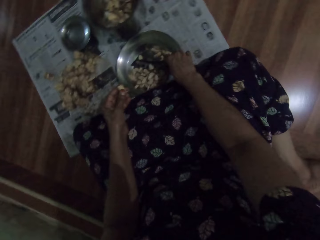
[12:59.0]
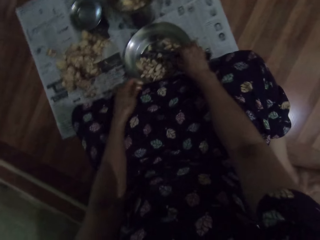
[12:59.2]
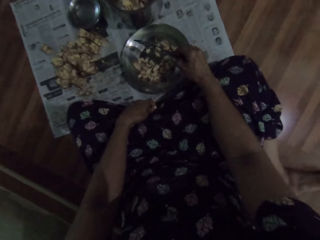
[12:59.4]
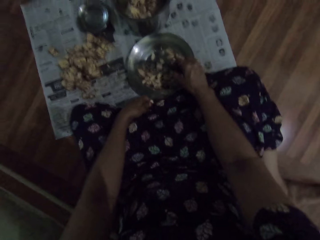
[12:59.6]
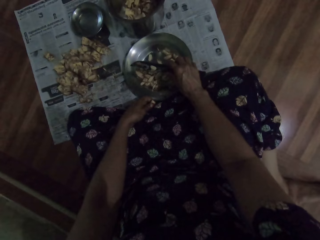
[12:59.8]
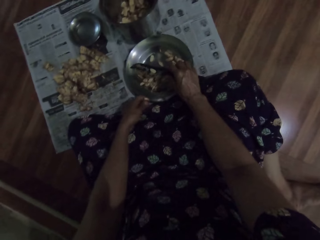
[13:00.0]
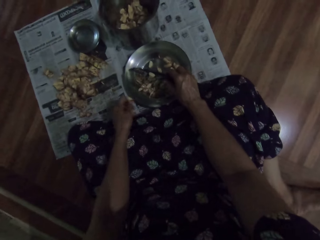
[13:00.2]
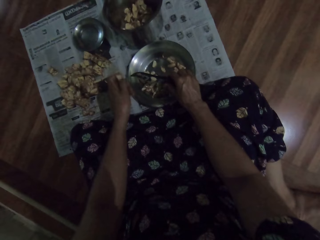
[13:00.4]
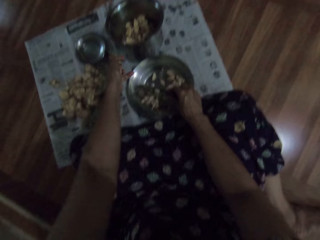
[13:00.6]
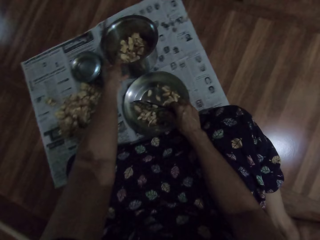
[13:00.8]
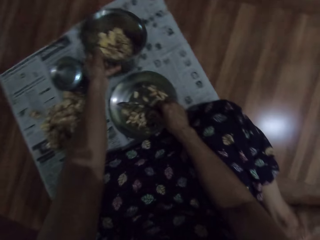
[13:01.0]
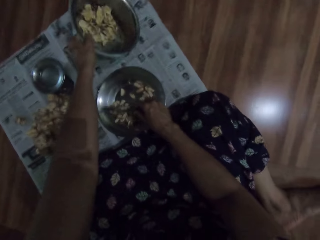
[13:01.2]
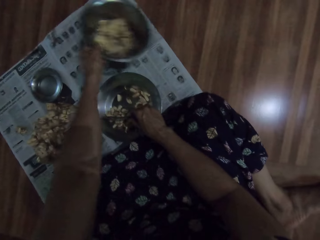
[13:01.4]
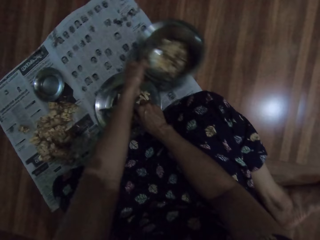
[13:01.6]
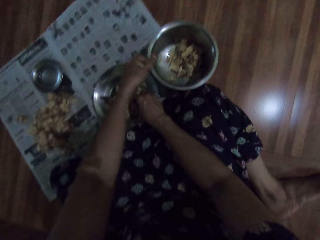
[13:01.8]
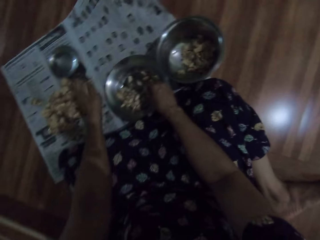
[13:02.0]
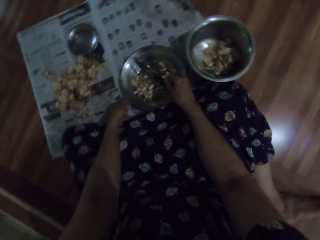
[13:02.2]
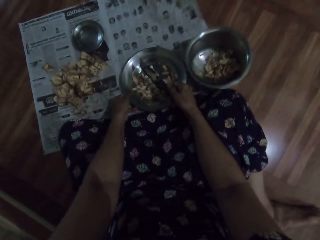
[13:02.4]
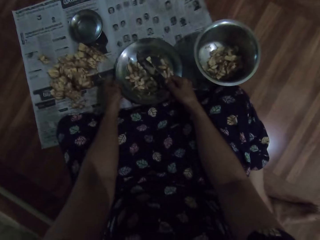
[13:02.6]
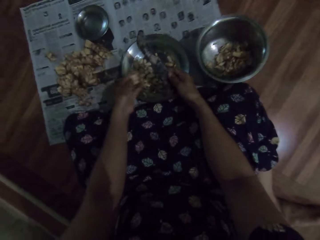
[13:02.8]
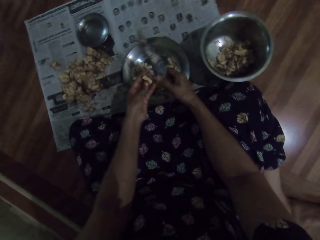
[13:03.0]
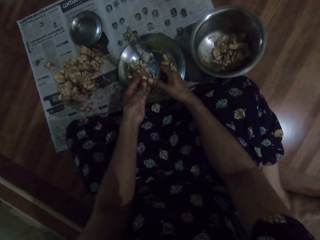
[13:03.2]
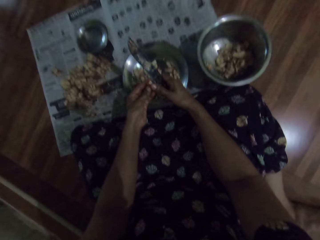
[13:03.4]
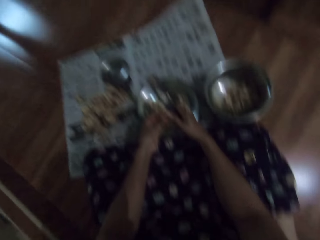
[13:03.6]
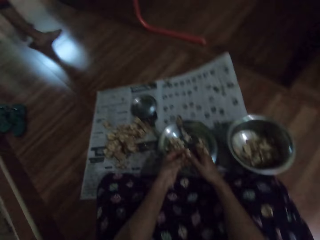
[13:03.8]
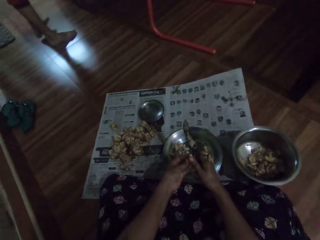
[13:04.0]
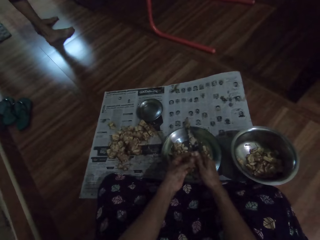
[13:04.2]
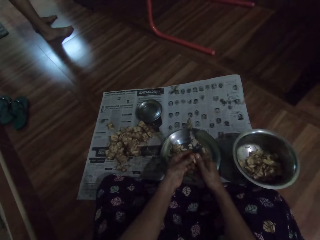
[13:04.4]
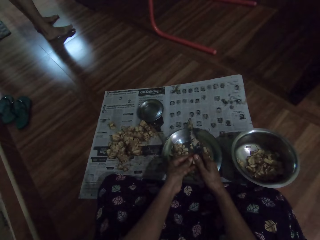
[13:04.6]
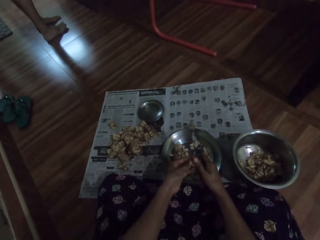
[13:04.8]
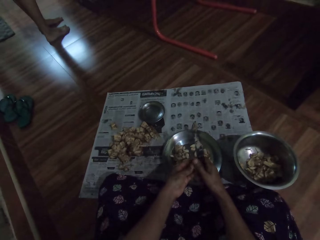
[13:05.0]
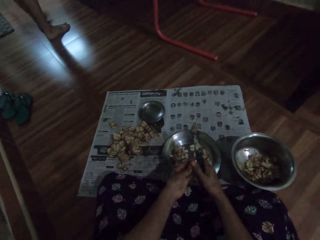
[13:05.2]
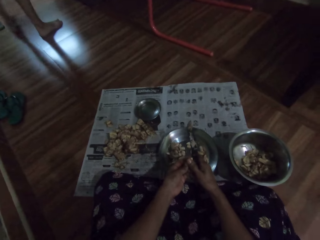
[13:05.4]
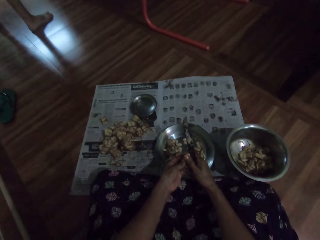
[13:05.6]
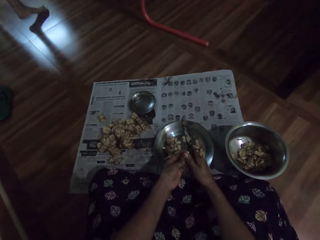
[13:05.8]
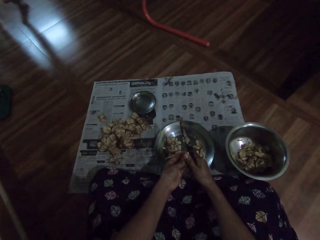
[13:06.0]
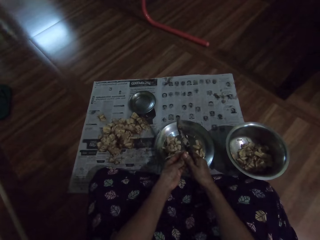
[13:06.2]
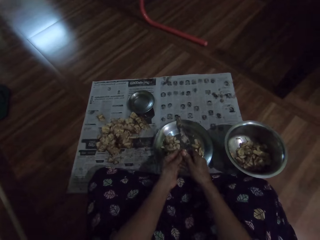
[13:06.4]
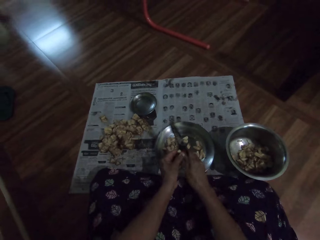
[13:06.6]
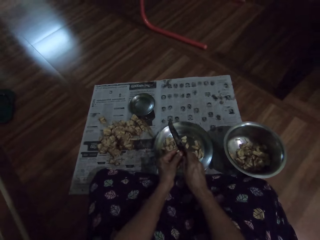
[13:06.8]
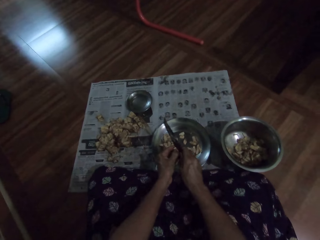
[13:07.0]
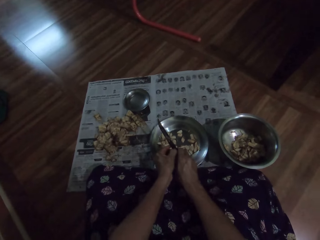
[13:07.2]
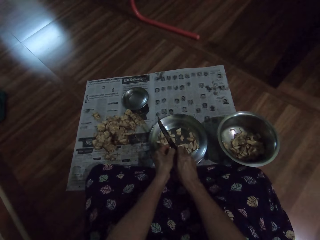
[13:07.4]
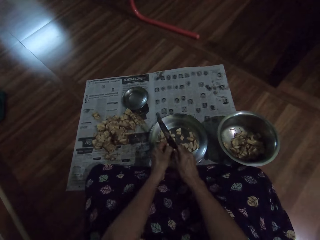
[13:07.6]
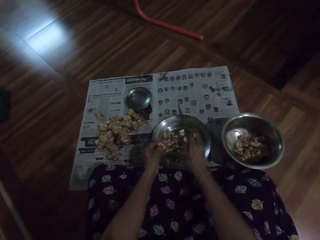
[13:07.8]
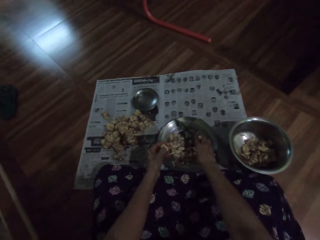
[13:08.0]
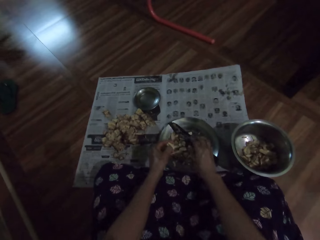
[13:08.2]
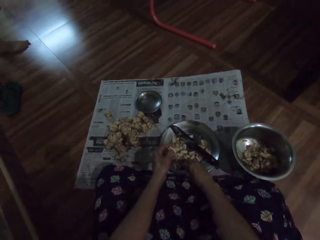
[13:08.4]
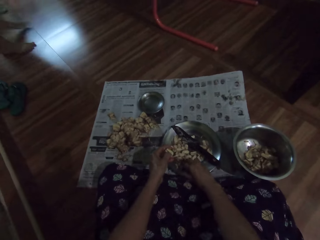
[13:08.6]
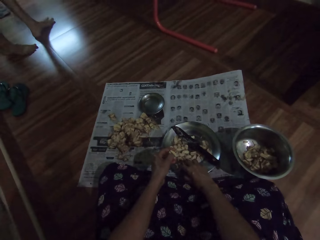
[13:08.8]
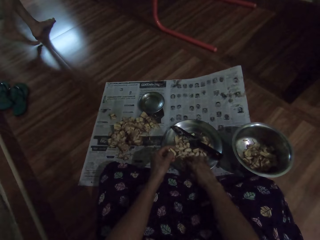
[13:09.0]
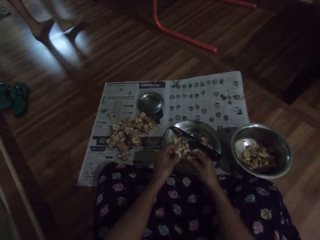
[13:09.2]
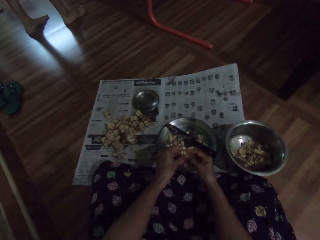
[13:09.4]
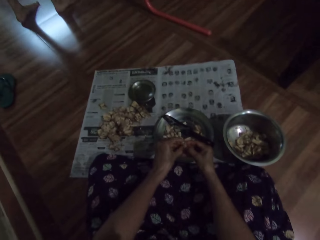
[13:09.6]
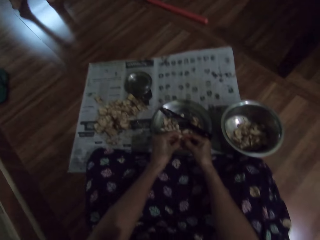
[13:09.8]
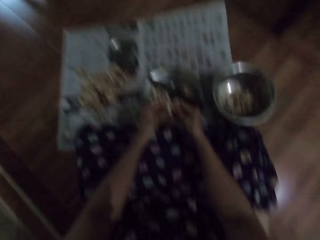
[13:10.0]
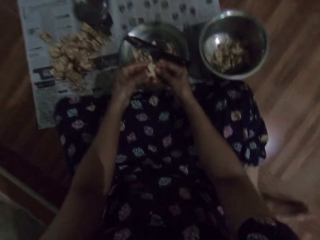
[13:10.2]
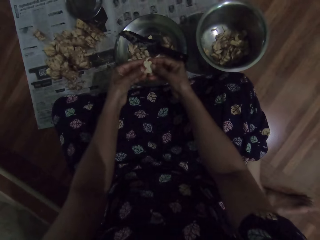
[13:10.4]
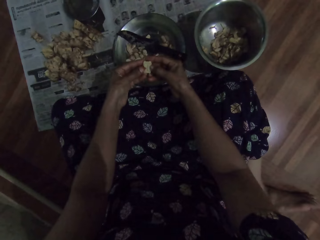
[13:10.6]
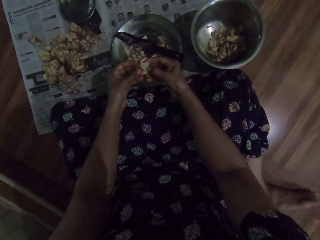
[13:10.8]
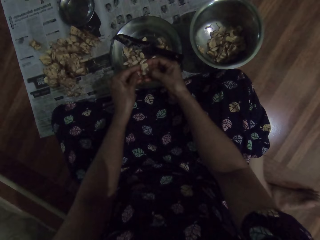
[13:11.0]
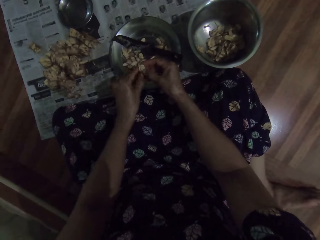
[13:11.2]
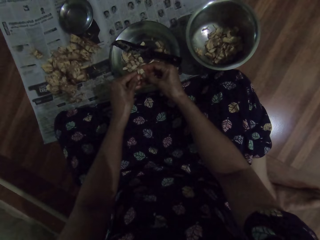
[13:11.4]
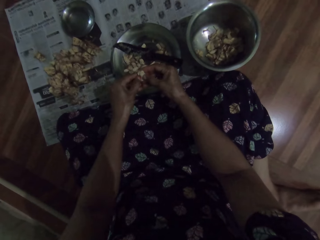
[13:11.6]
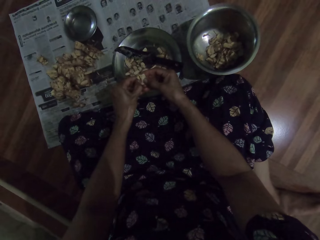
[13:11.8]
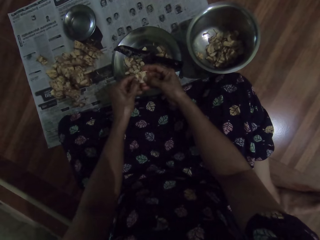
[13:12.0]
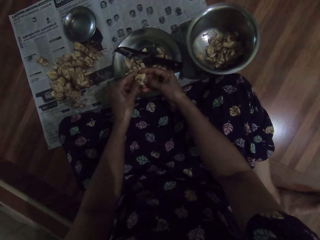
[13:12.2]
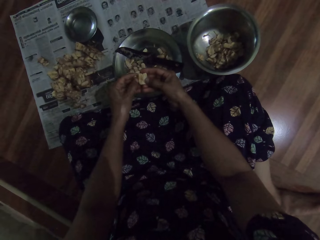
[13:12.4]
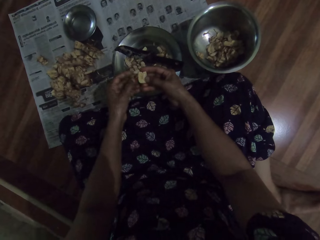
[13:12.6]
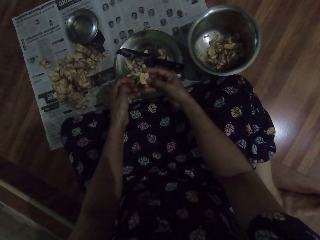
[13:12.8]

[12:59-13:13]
The camera wearer peels the garlic. She picks the knife from the plate on the floor with her right hand. She touches her cloth with her left hand. She adjusts the plate on the floor with her left hand. She moves the plate on the floor with her left hand. She picks the pot and moves the pot. She adjusts the plate on the floor with her left hand. She cuts the irvingia seed or garlic in her left hand with the knife in her right hand. She looks around. She places the knife in the plate on the floor with her right hand. She adjusts the plate on the floor with her right hand. She peels the irvingia seed into the plate on the floor with her hands. She looks around and peels the garlic.

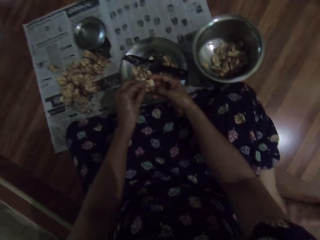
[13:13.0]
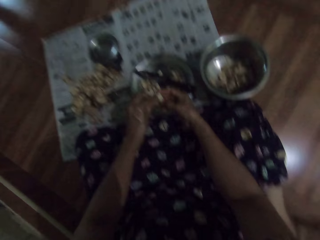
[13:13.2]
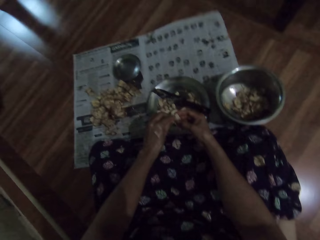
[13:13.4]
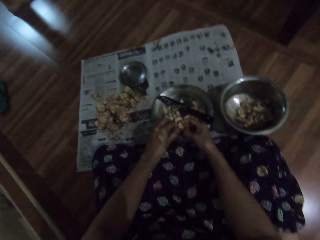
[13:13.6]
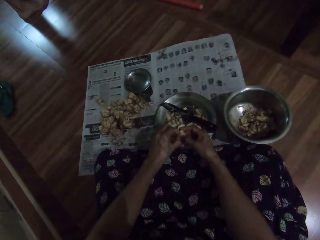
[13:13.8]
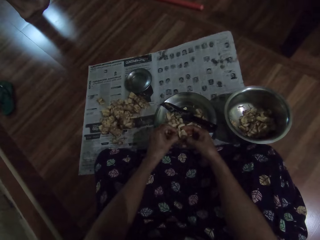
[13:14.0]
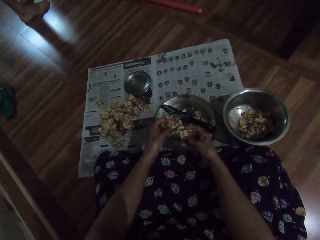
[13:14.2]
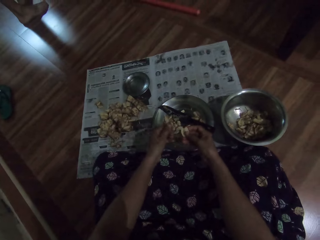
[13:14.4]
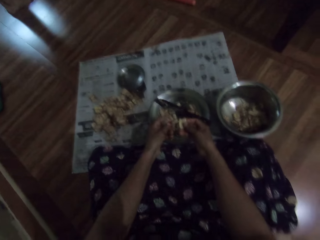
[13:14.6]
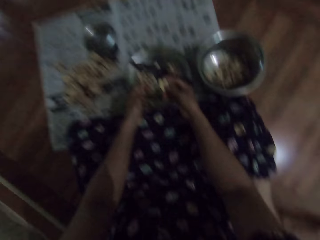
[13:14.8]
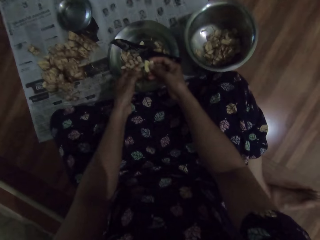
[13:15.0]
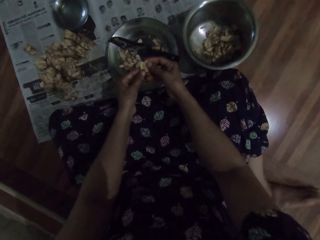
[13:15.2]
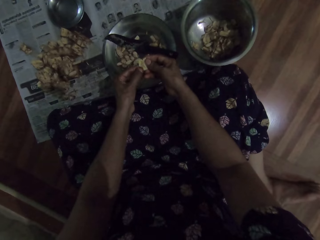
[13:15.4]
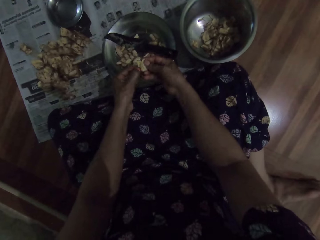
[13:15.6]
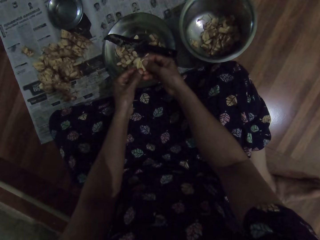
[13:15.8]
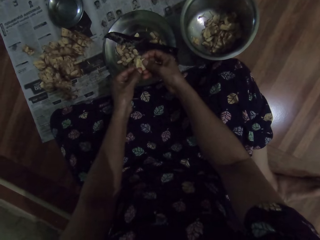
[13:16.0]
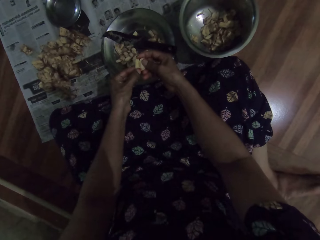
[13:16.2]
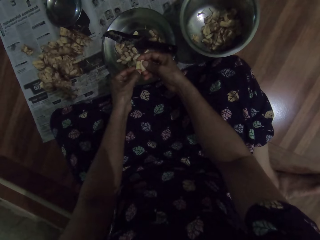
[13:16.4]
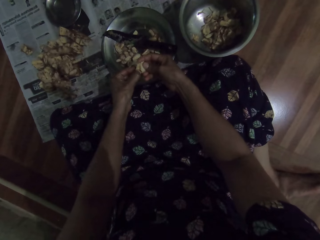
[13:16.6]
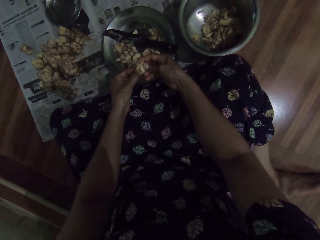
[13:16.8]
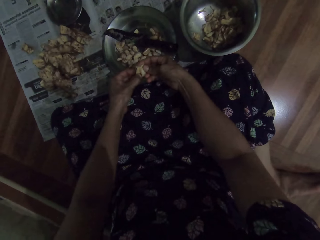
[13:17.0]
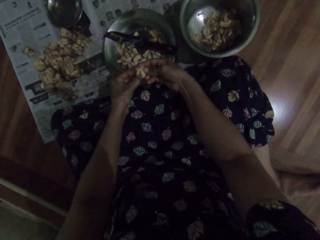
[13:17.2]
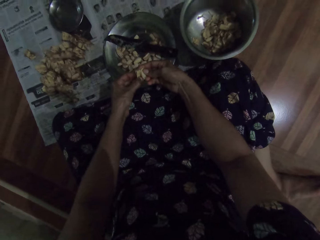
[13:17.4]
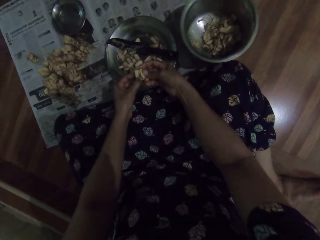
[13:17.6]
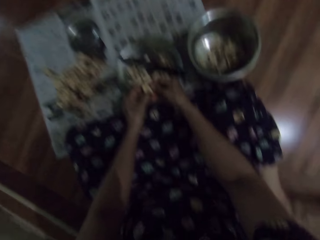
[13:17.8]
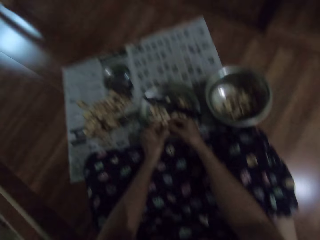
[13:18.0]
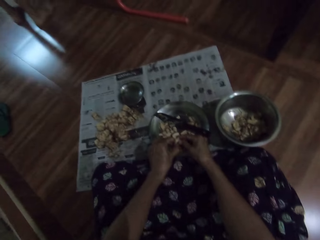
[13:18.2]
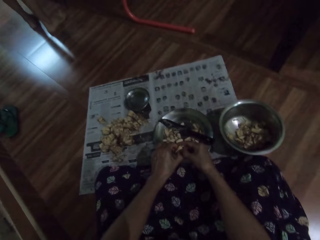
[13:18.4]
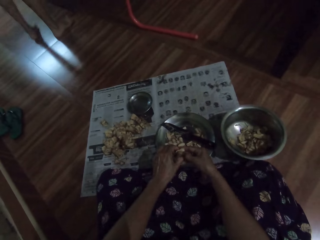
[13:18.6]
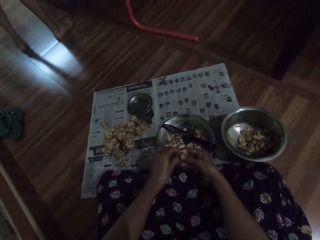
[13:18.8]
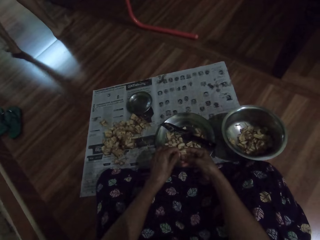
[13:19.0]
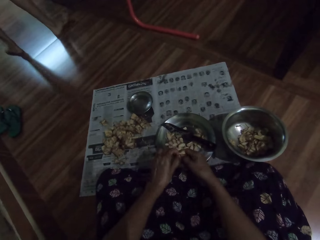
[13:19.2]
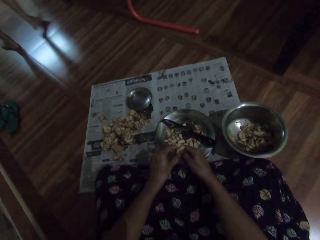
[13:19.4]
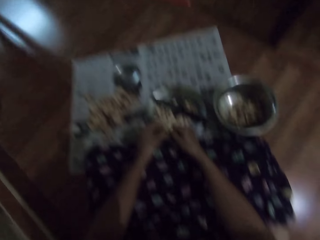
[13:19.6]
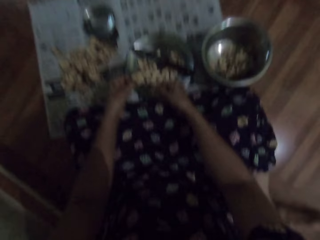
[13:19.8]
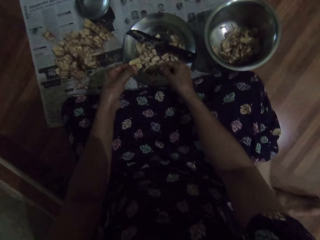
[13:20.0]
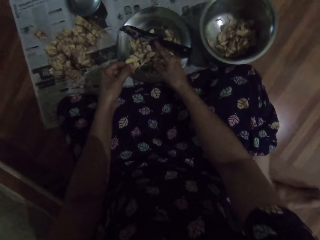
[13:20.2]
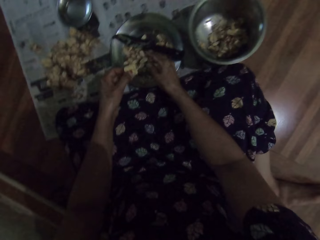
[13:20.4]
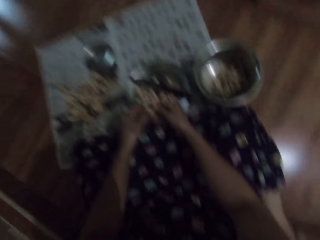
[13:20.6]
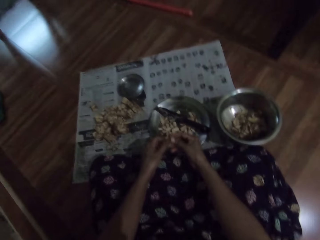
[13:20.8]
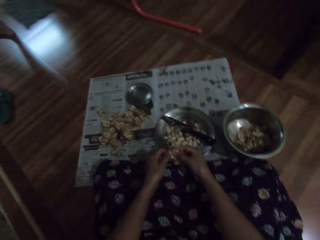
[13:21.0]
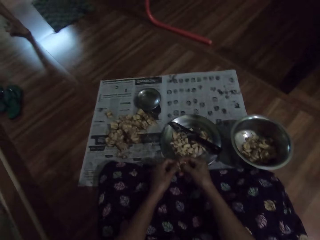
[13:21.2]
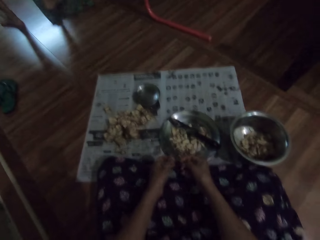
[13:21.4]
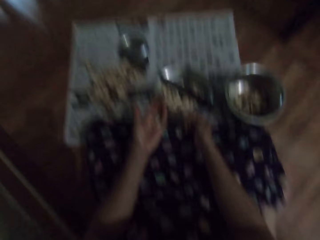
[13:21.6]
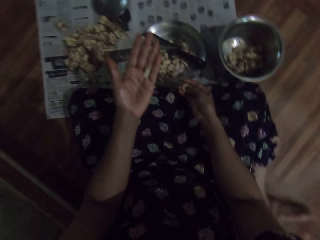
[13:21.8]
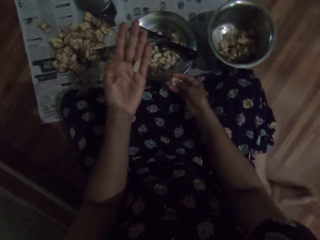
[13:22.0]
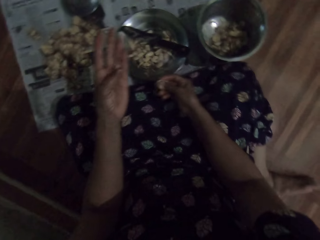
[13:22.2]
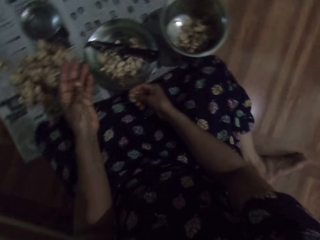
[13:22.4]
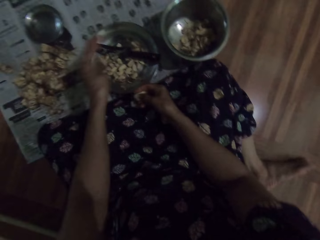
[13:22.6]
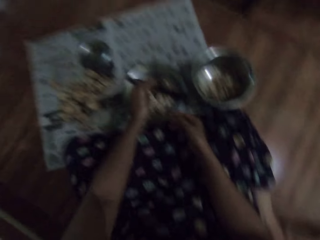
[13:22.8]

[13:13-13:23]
The camera wearer peels the garlic and looks around. They peel the garlic and look around. They peel the garlic and talk to a person.
